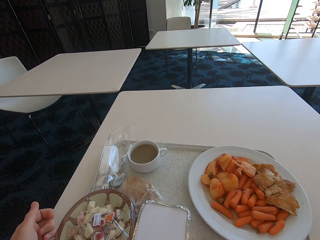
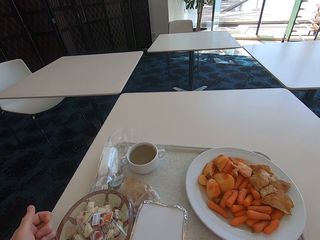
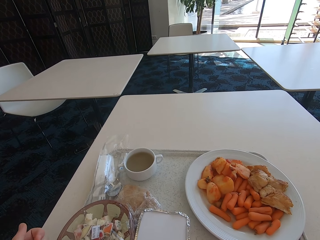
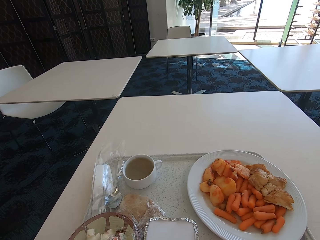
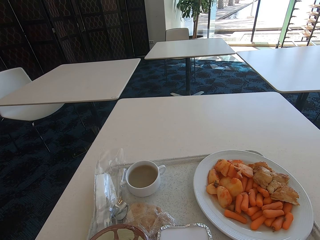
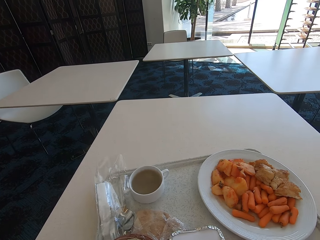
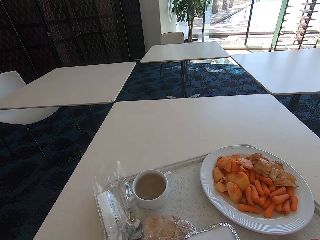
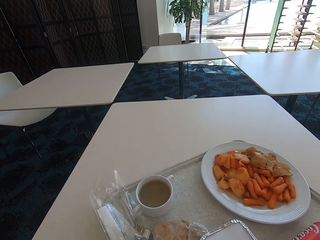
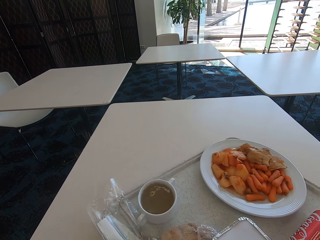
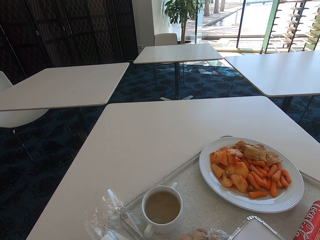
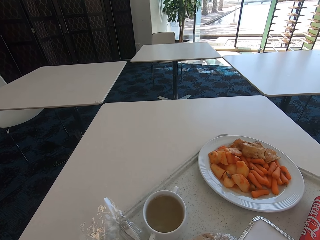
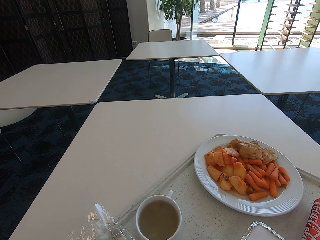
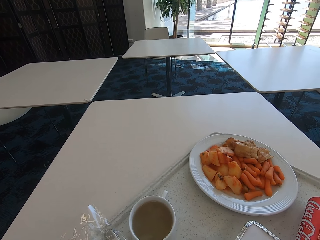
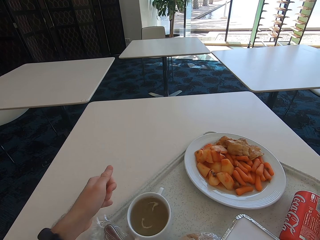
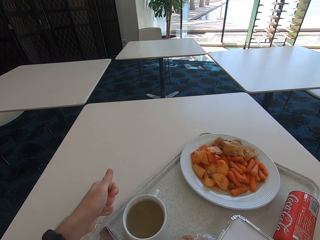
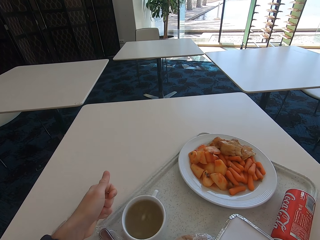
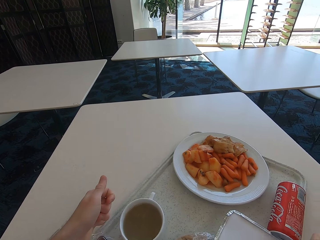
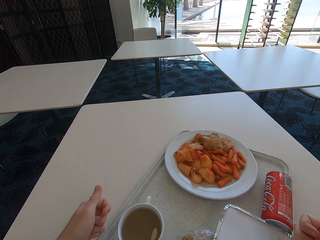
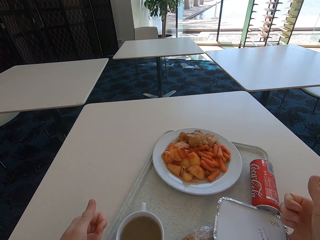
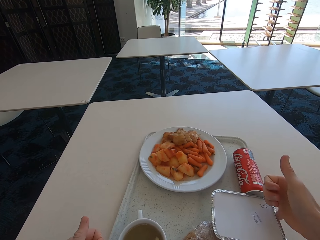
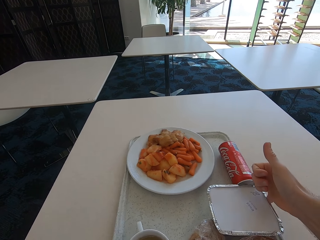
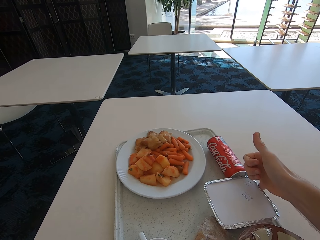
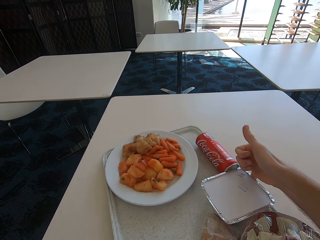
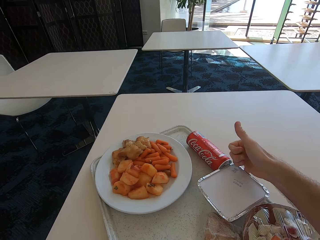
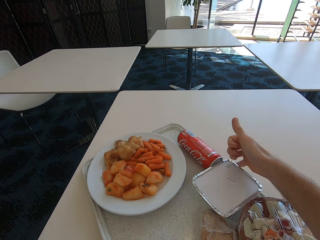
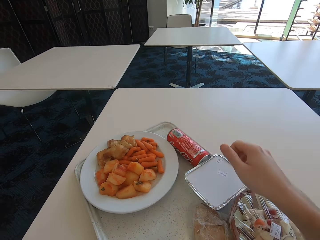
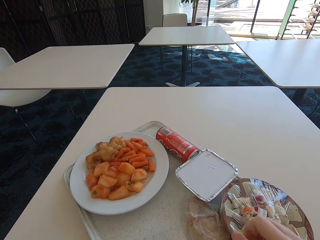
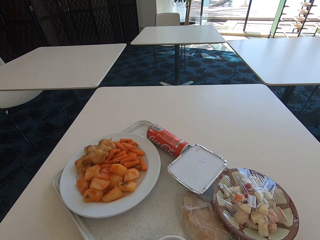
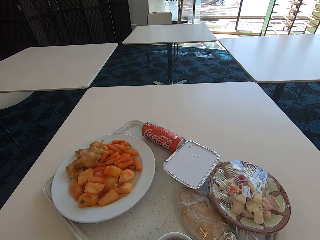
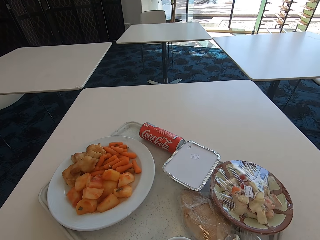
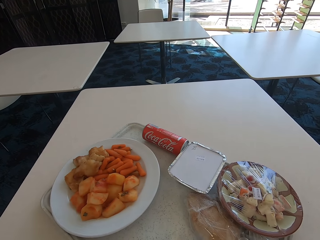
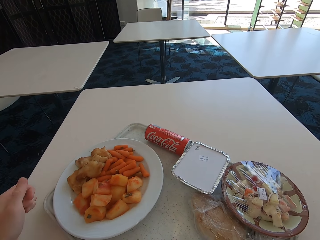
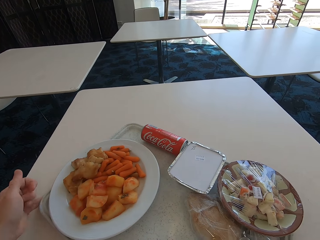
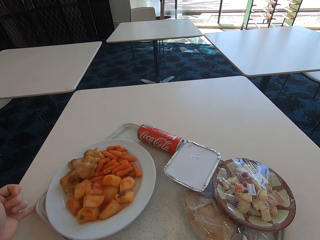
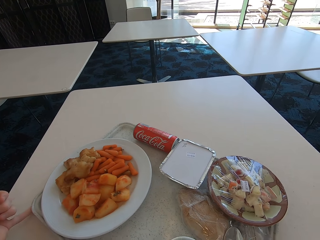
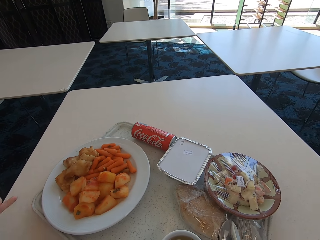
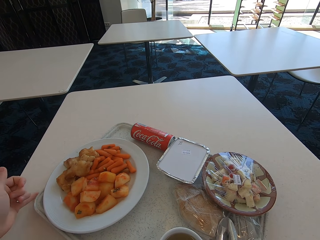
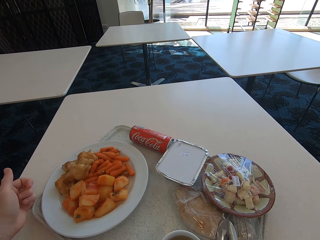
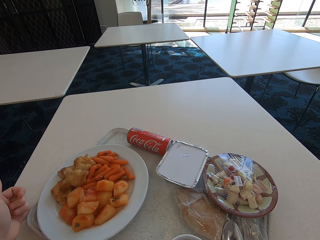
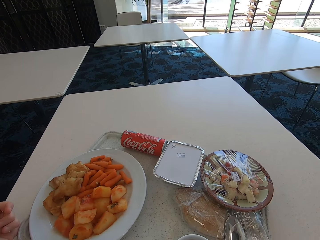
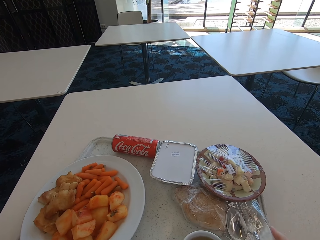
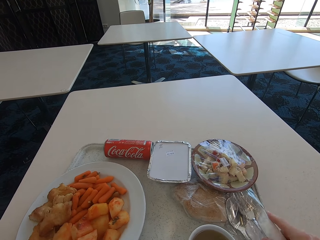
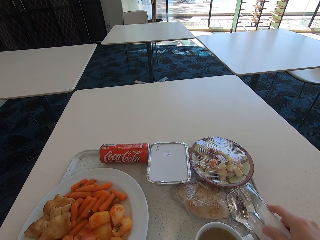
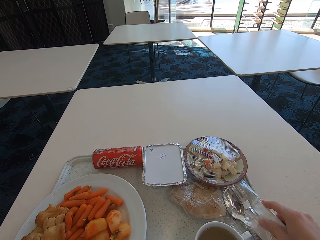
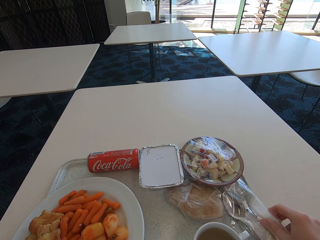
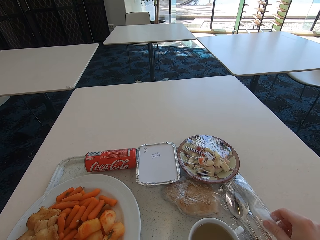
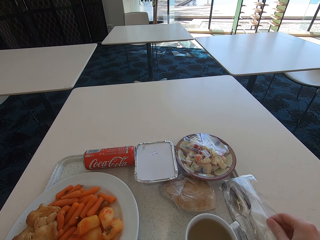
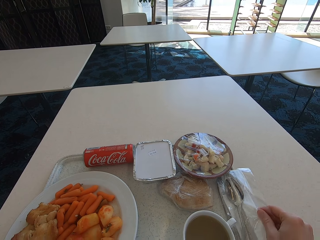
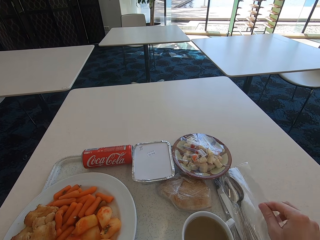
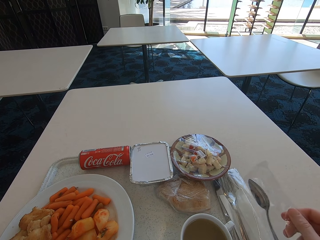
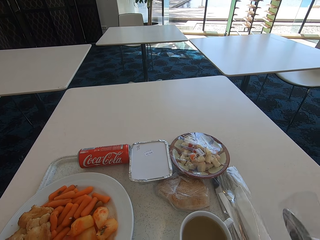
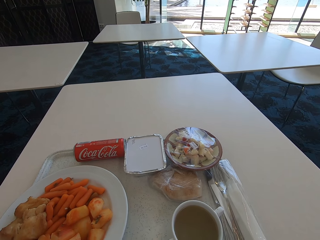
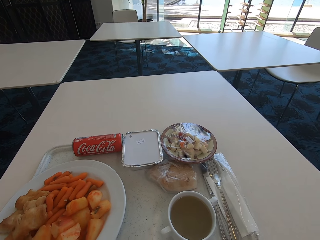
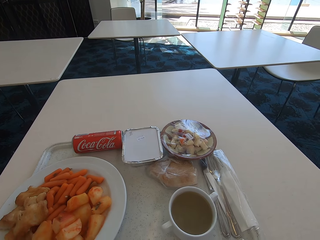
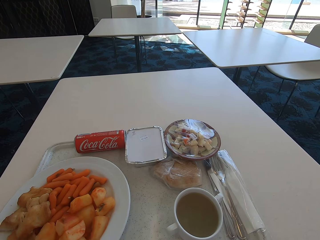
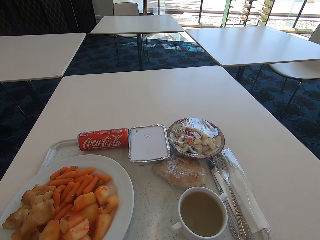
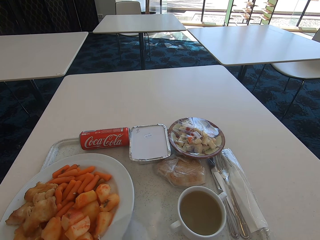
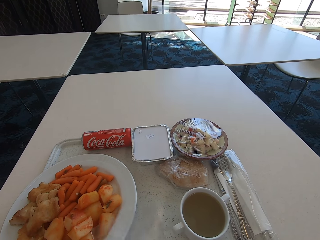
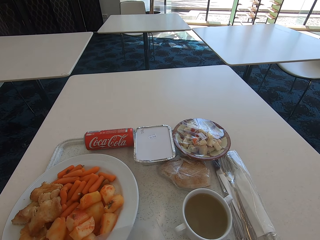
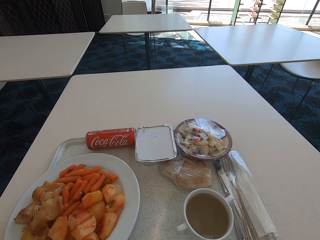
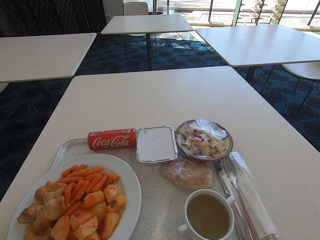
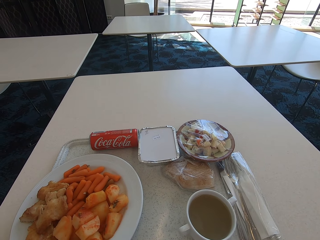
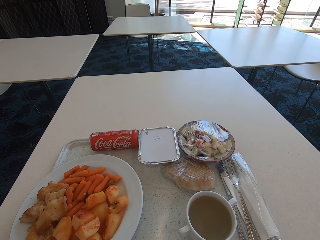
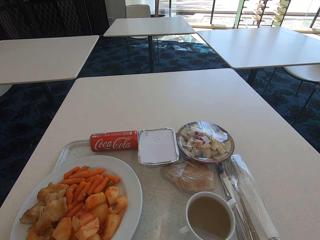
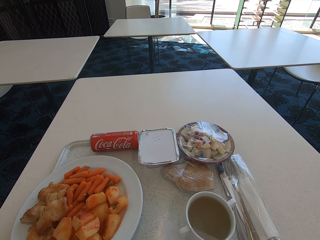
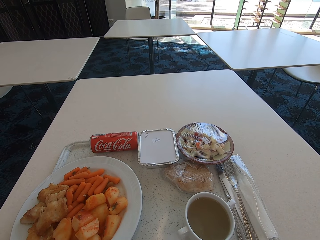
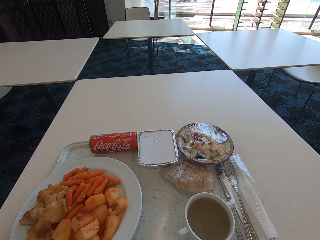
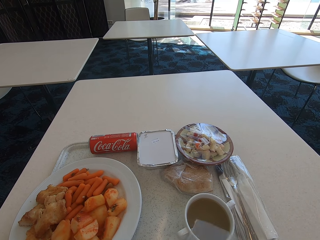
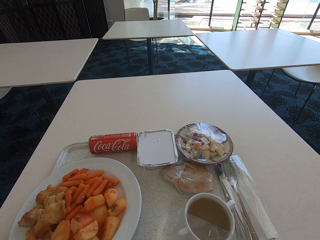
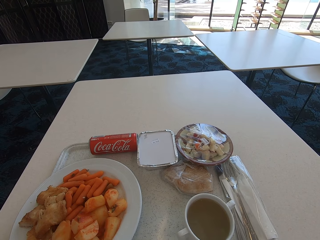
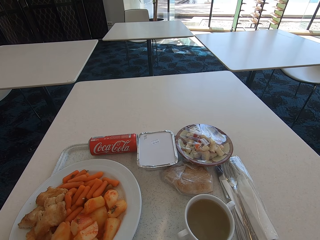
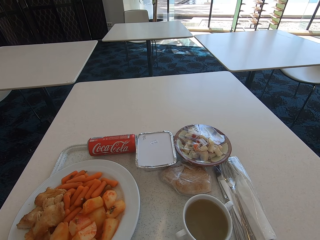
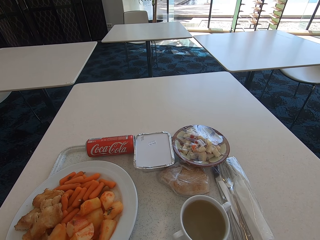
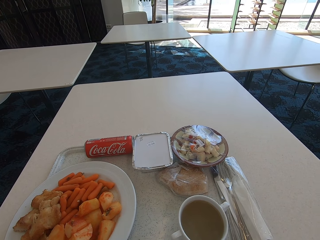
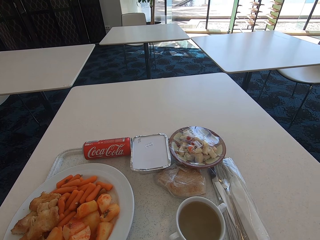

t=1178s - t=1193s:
The camera wearer touches the tray on the table. They rotate the tray with food. They pick up a spoon on the tray.

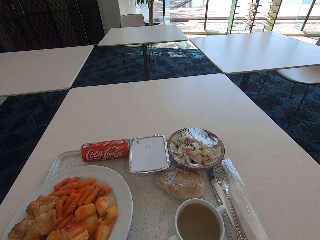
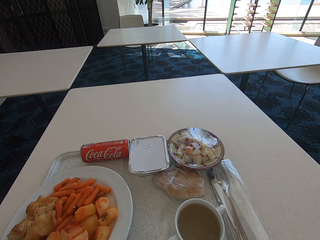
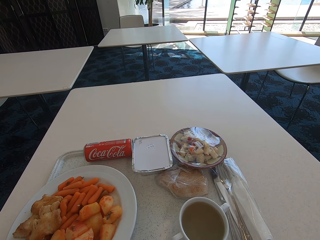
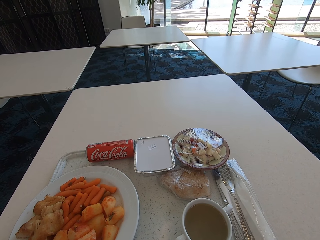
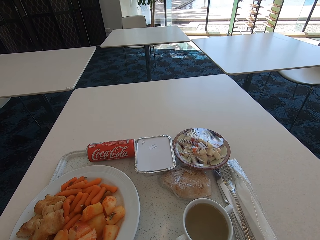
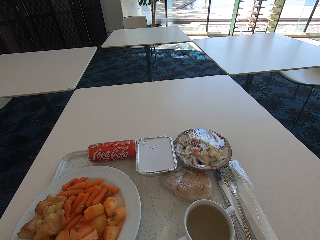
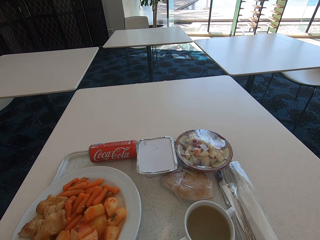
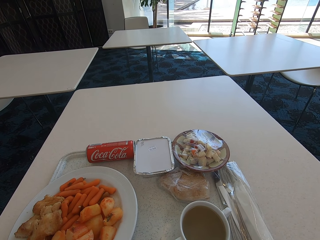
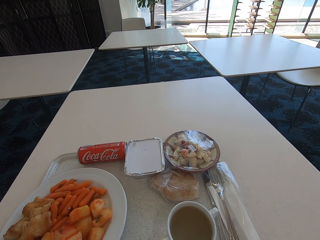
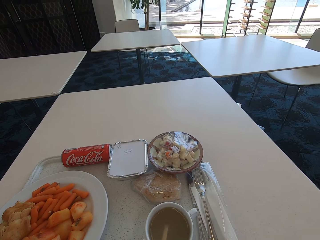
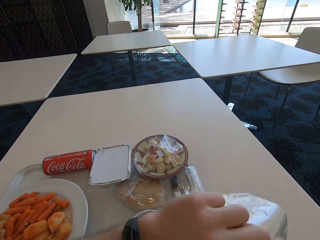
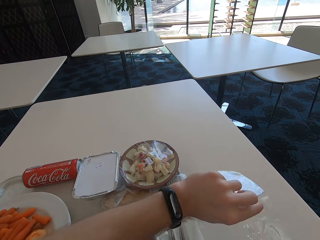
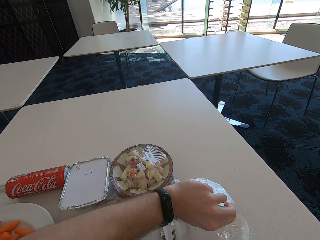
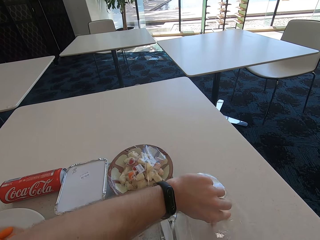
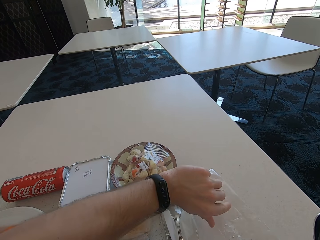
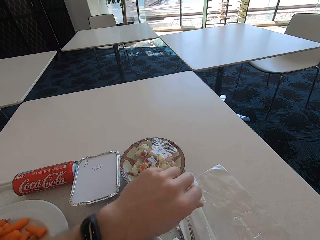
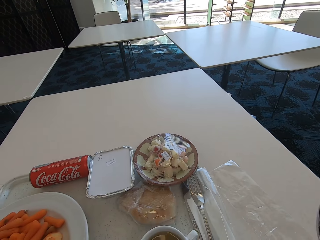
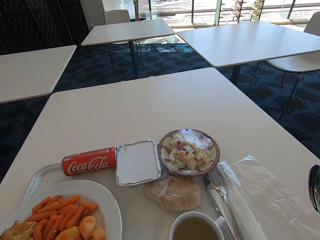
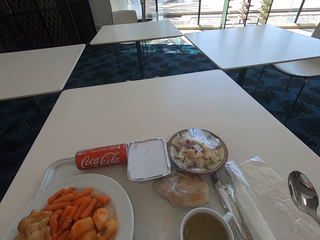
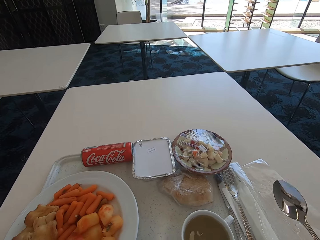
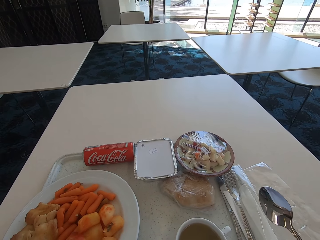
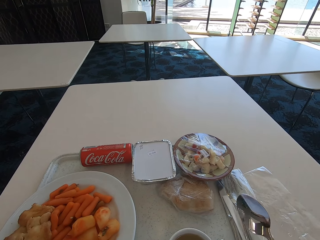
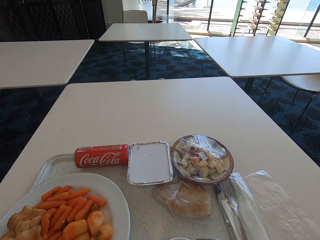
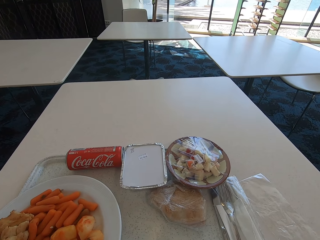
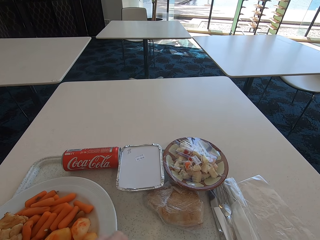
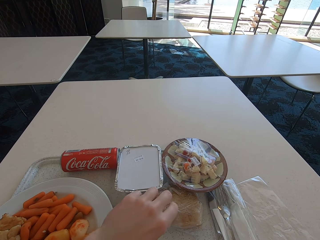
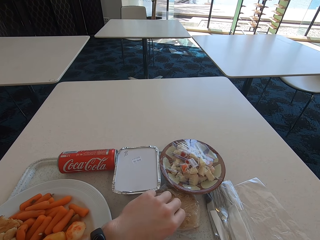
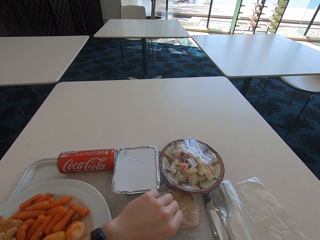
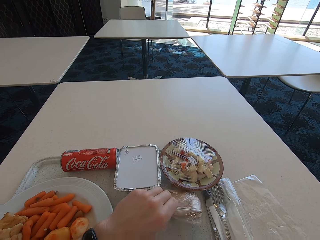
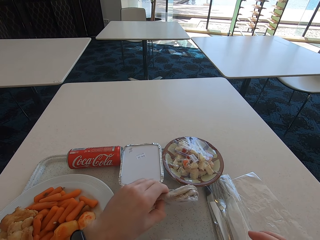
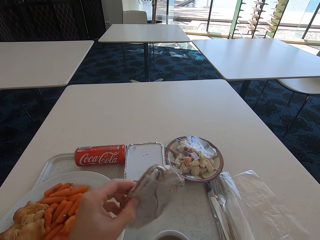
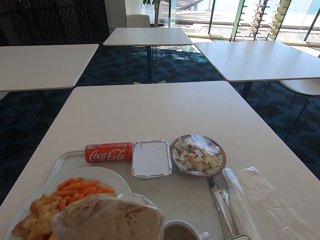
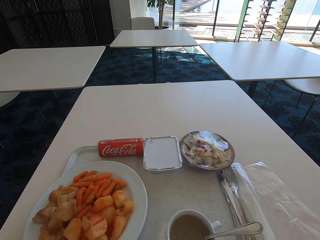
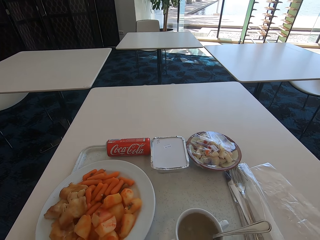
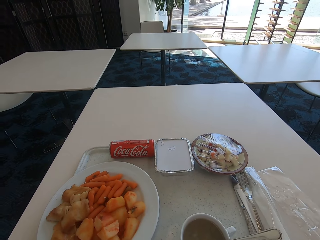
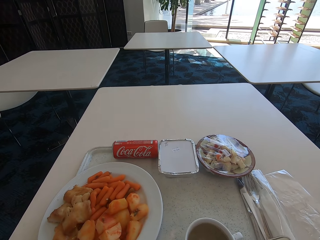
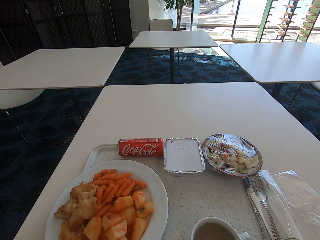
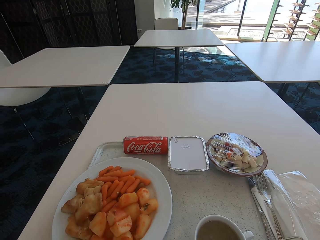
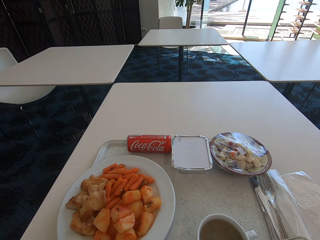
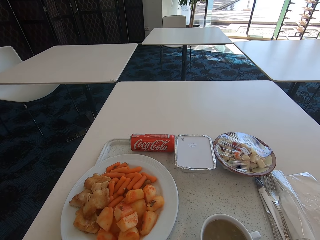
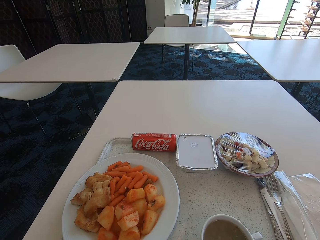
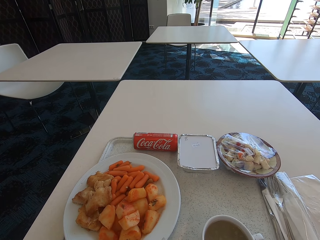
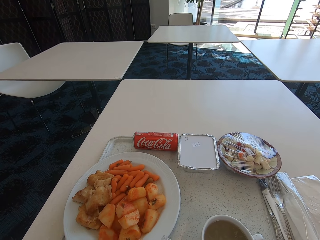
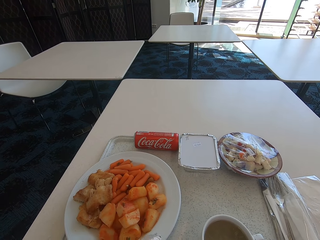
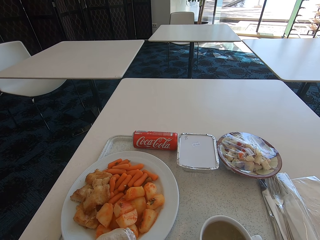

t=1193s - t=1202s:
The camera wearer puts a wrapping paper on the table. They take the tea and put the spoon in. They pick up a tortilla or roti.
